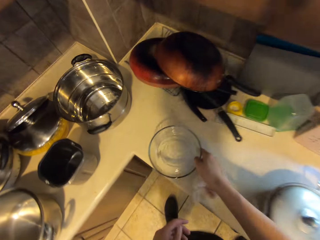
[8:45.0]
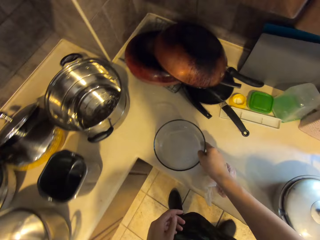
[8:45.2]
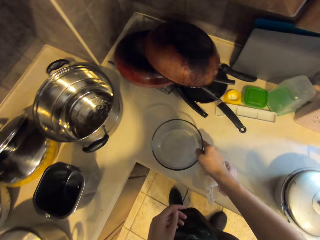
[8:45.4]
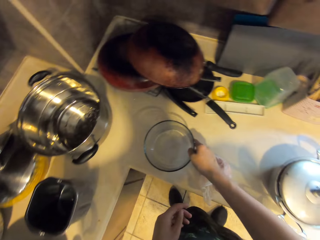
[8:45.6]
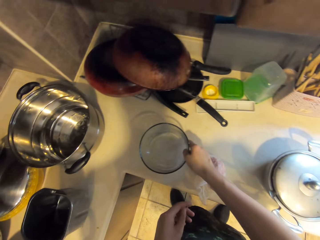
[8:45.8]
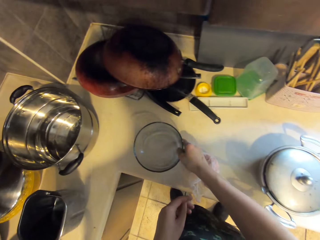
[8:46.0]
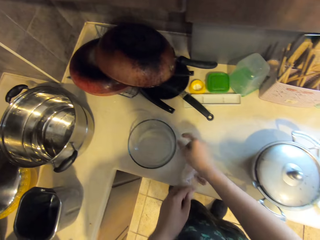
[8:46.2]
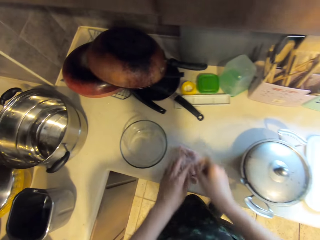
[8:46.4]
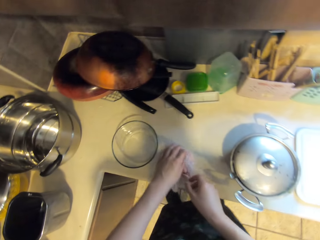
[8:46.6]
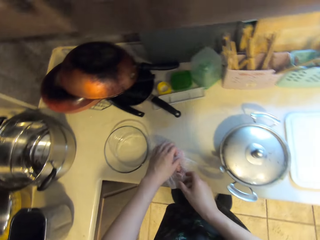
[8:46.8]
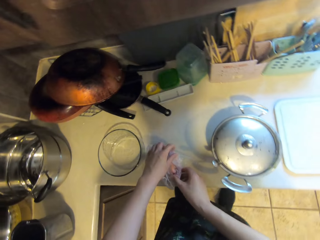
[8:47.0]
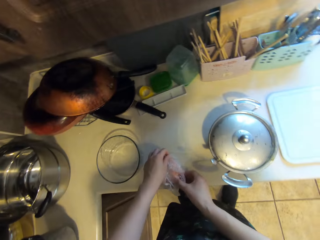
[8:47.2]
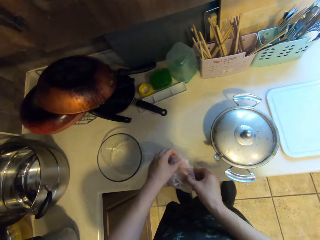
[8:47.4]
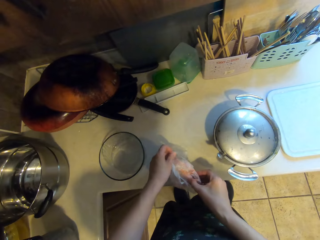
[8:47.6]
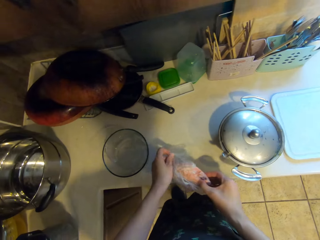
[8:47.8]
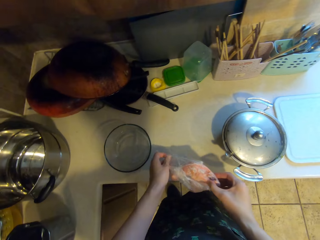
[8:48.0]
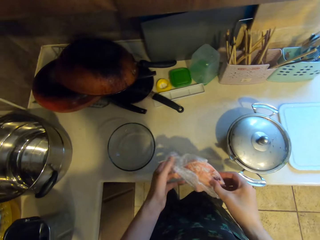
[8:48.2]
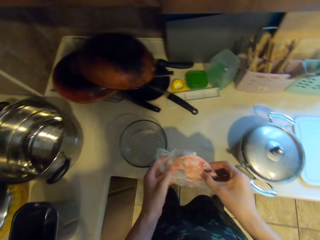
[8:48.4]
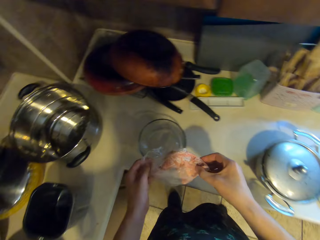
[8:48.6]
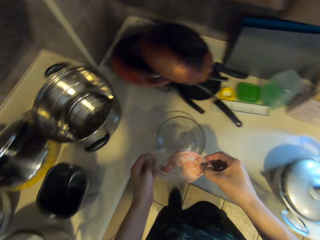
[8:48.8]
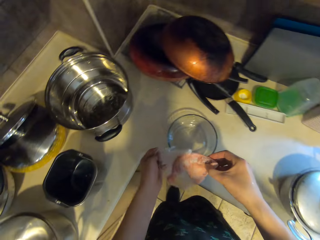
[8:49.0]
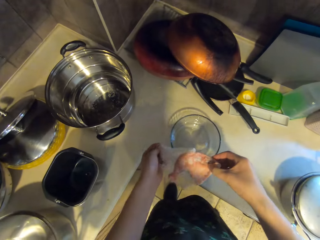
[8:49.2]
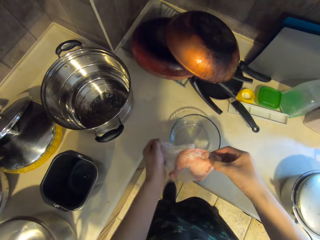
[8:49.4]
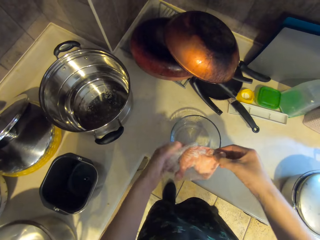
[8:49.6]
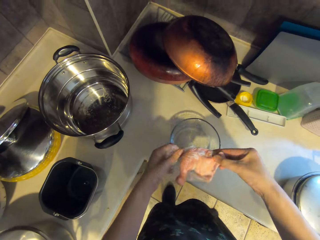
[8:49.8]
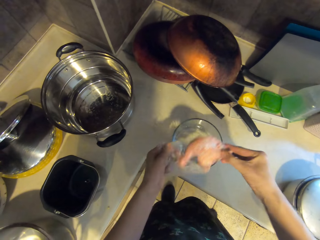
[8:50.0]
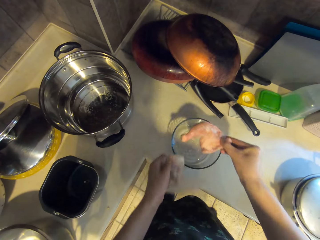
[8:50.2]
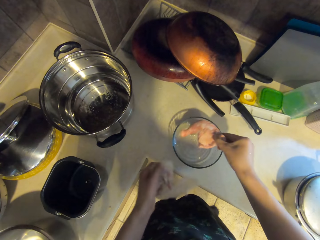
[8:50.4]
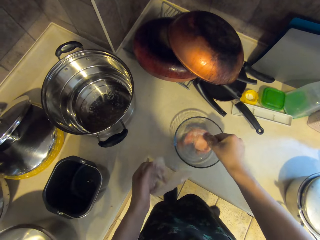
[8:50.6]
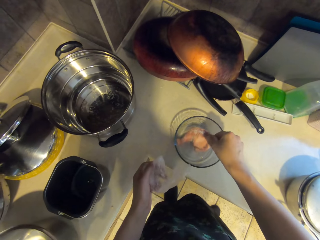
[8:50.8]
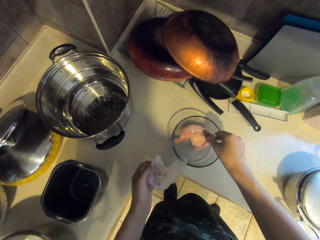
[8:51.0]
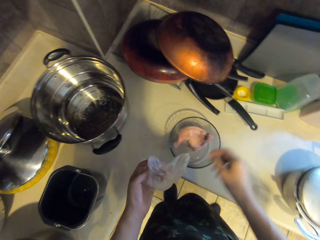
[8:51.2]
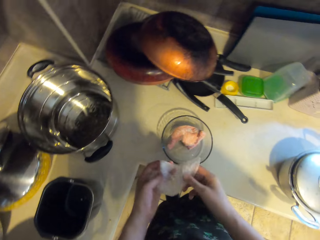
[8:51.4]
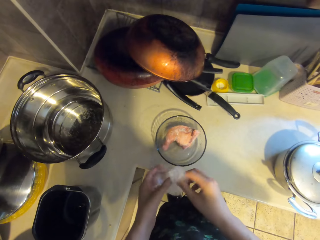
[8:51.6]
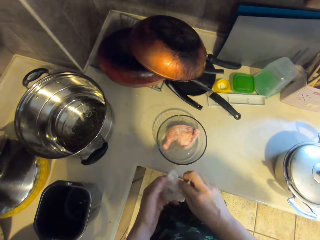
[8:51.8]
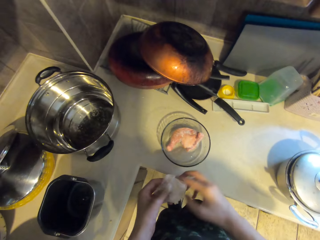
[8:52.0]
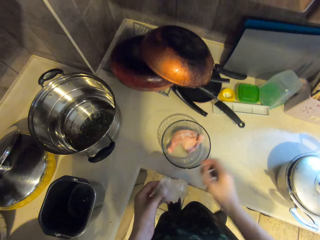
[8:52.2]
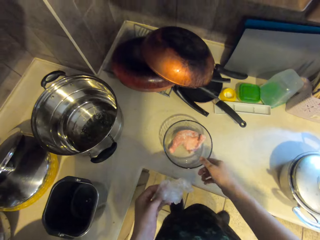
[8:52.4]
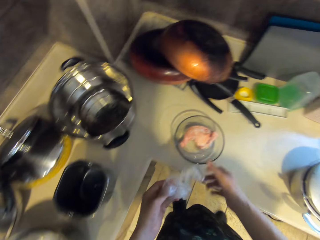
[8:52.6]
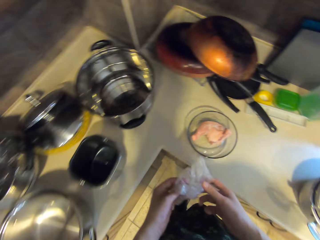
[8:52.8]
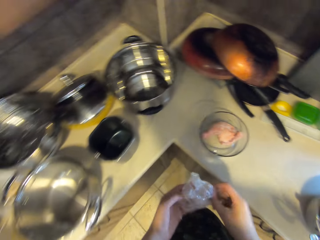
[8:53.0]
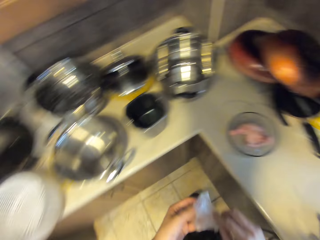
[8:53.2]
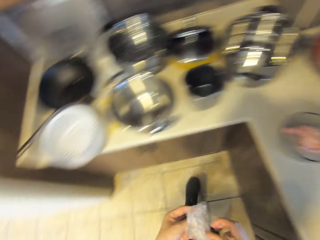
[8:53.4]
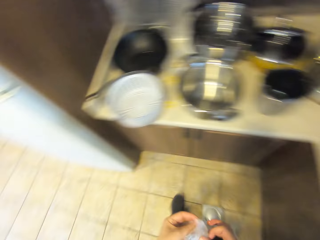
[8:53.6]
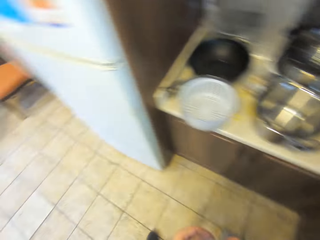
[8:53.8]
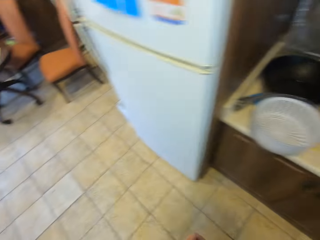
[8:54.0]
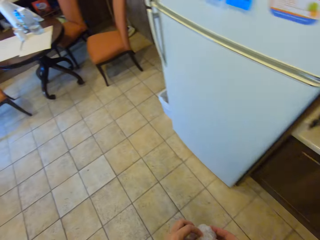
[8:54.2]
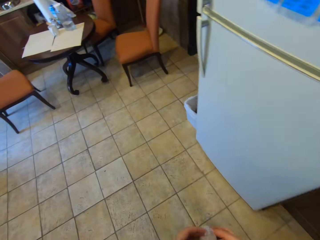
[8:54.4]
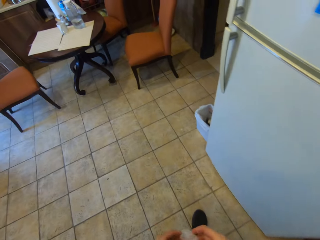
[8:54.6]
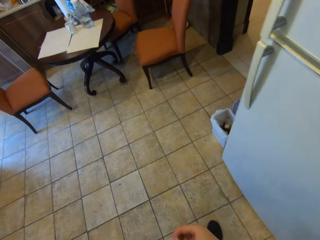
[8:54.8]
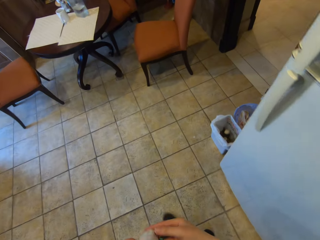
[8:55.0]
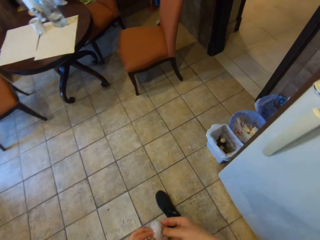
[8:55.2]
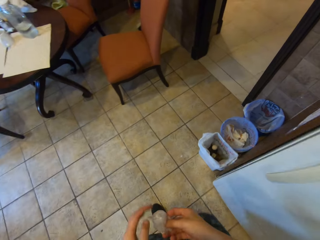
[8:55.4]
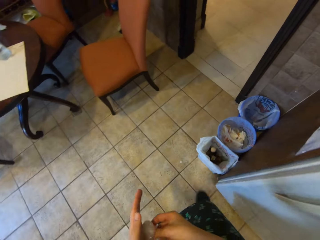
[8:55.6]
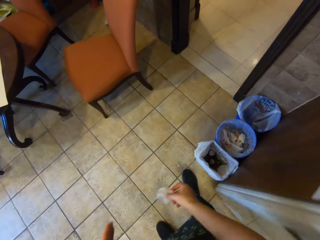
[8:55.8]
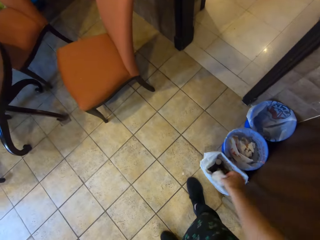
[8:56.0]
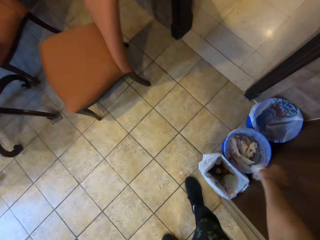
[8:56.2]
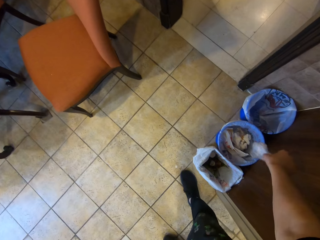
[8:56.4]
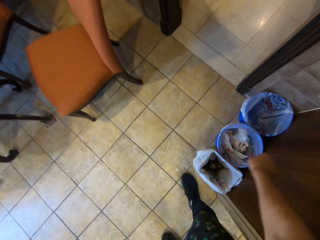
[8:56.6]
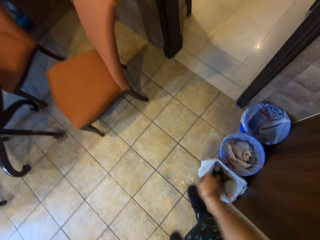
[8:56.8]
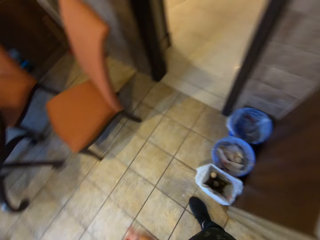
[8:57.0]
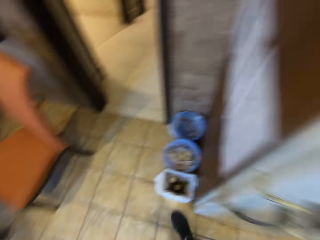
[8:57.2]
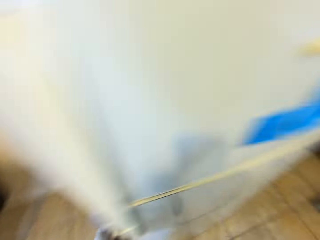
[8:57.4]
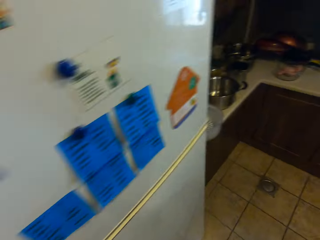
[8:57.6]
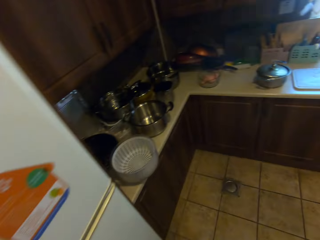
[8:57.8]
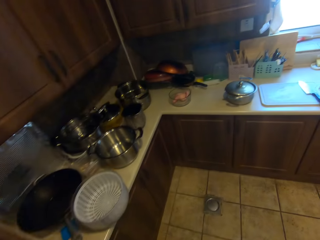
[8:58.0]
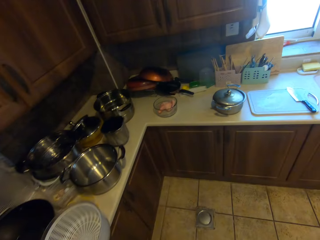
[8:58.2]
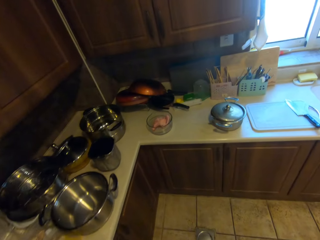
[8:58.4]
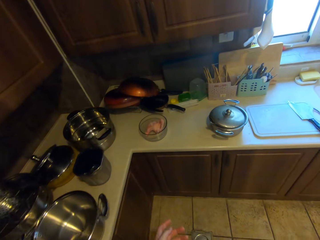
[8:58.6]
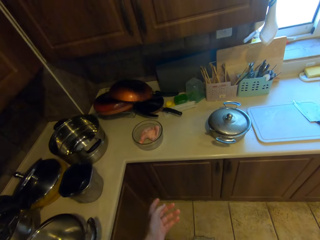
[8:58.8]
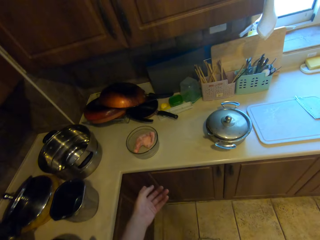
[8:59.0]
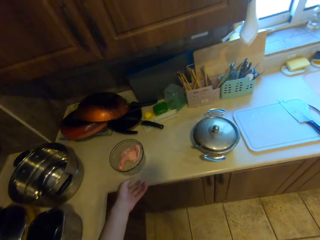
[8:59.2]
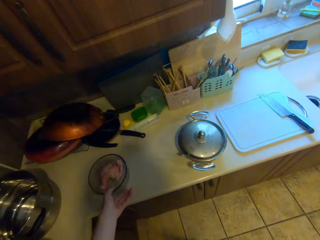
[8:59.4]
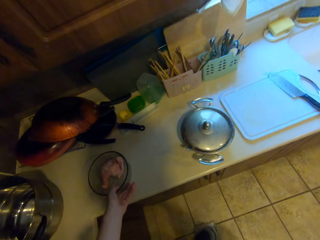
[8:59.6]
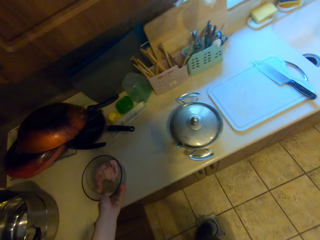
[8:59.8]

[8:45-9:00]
The camera wearer places the bowl in her right hand on the counter top. She removes the chicken from the wrapper or nylon paper with her hands. She places the chicken in her right hand in the bowl on the counter top. She squeezes the chicken wrapper with both hands. She folds the nylon paper. She walks towards the bin. She drops the chicken wrapper in her right hand in the waste bin. She picks up the bowl on the counter top with her left hand.

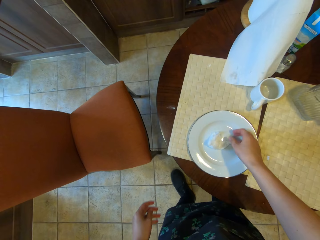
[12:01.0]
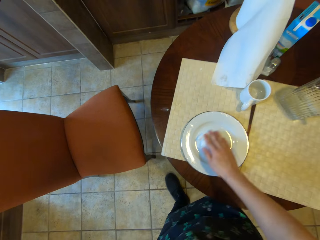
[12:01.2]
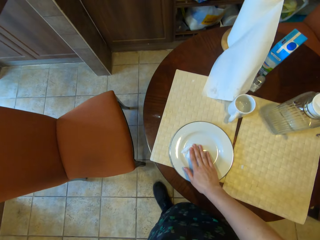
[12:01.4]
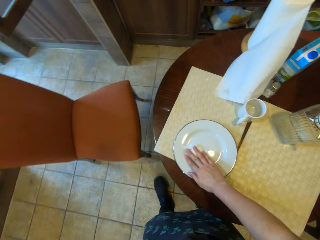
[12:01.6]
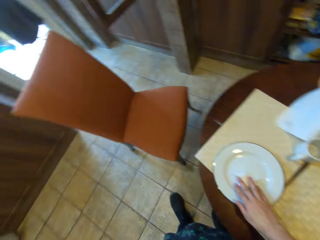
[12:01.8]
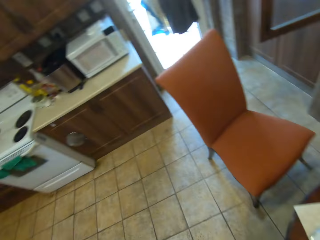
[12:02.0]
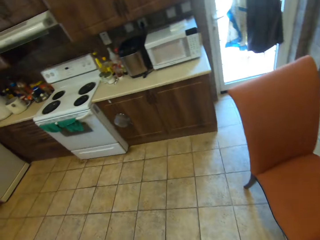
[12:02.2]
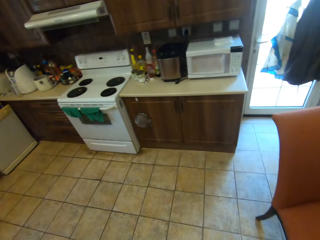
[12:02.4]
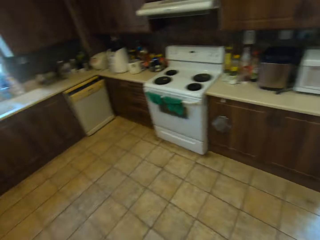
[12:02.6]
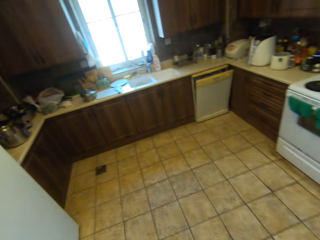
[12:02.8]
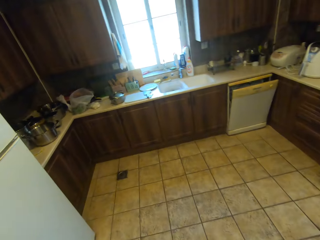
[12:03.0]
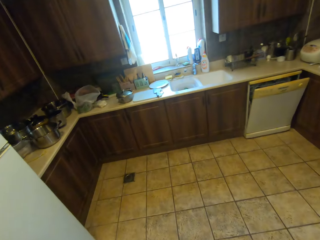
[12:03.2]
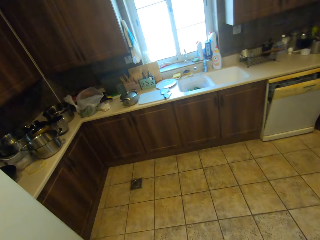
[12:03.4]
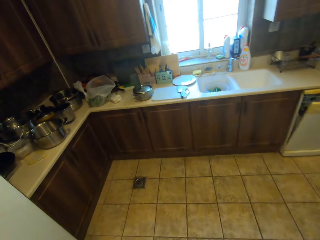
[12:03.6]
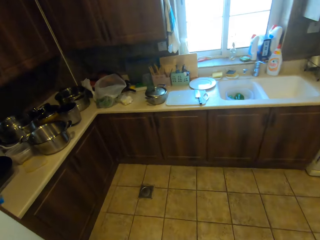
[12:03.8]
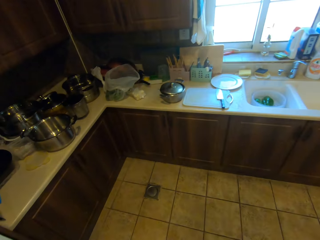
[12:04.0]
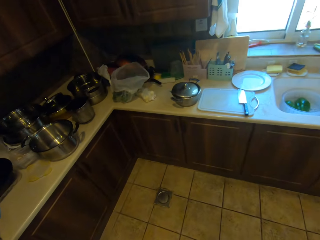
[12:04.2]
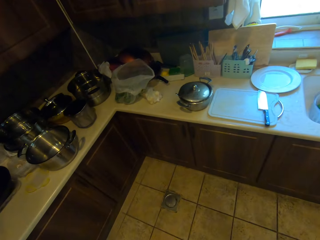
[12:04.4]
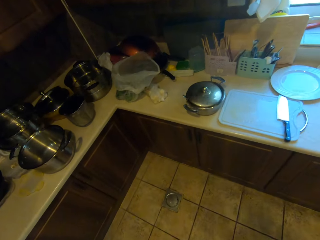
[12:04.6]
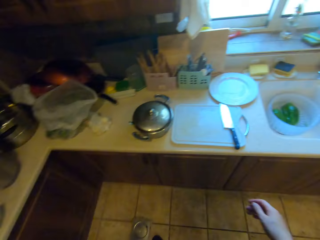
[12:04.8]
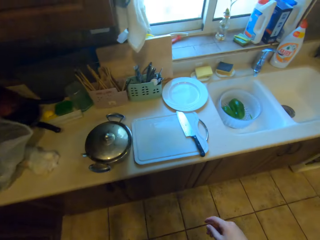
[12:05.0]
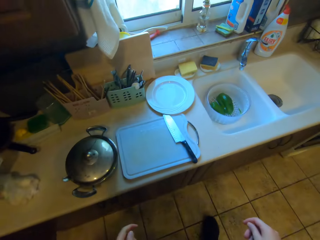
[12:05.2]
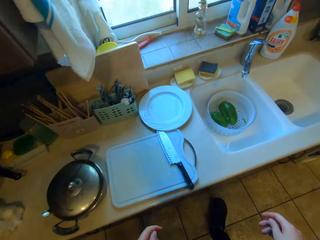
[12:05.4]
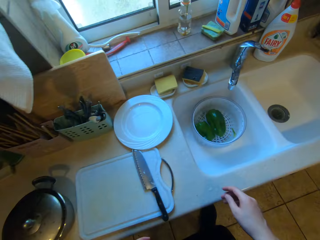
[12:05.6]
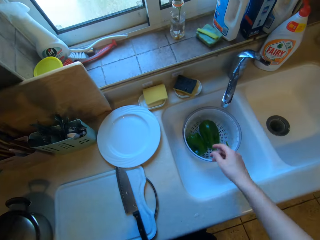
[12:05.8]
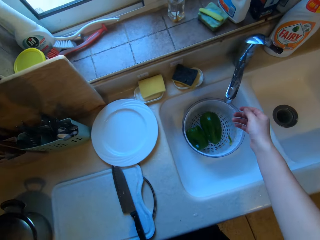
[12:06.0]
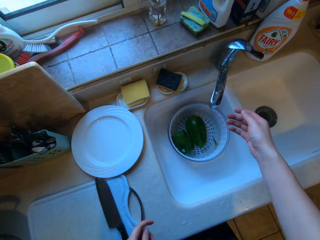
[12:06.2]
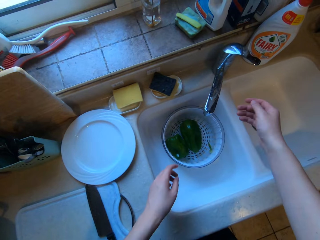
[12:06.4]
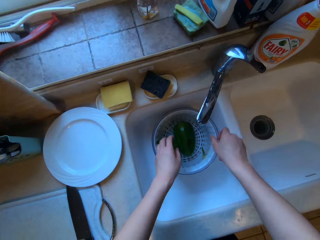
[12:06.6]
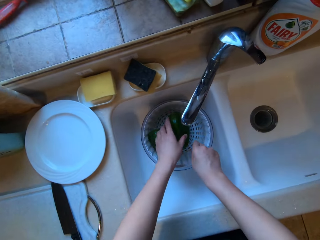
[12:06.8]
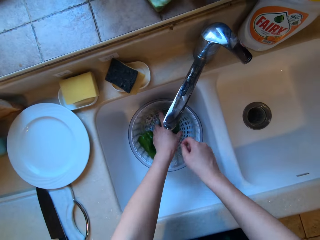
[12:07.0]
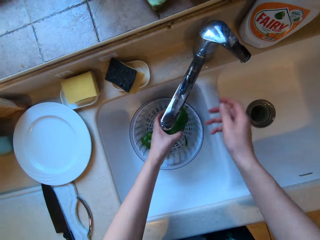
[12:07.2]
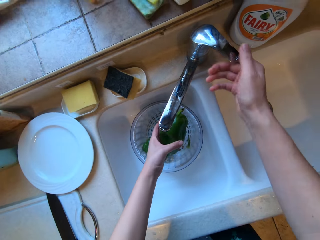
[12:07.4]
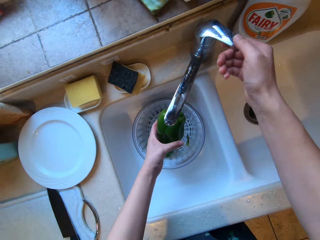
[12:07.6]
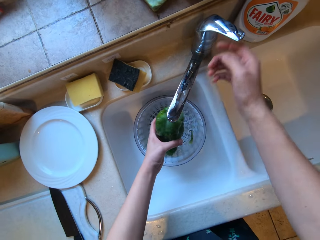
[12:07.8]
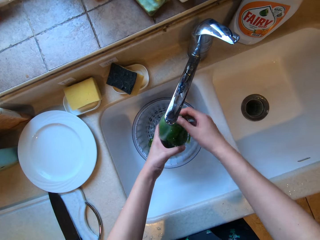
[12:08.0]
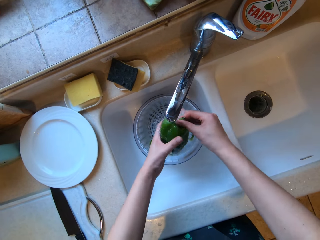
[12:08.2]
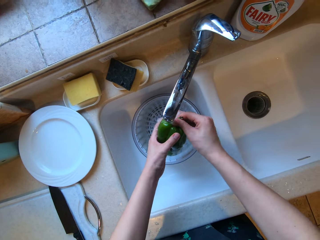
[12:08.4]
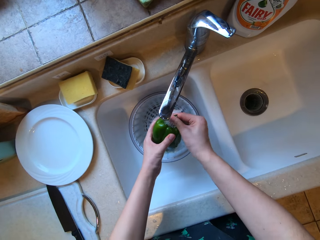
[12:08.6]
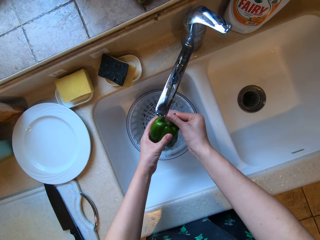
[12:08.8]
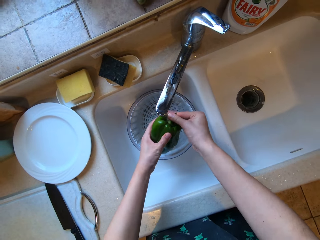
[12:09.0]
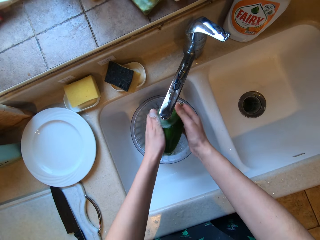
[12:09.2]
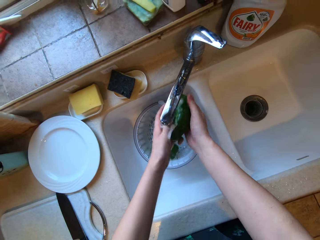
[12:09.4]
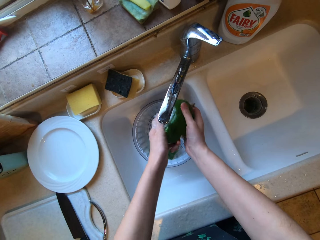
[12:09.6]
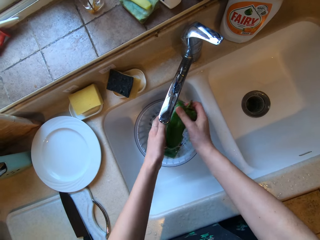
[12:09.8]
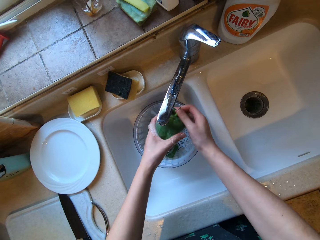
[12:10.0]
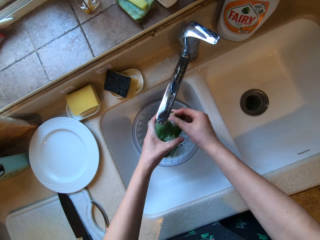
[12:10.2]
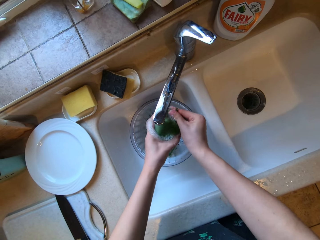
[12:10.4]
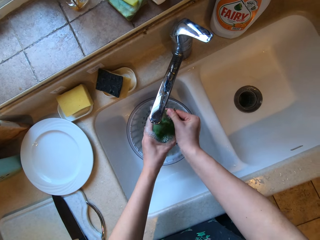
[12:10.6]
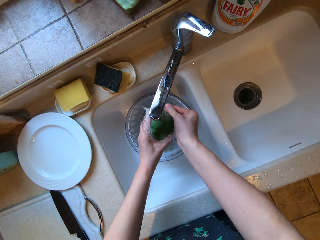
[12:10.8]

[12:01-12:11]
The camera wearer walks towards the sink. He picks up one green bell pepper from the sieve with his left hand. He opens the tap with his right hand. He washes the green bell pepper with both hands.
